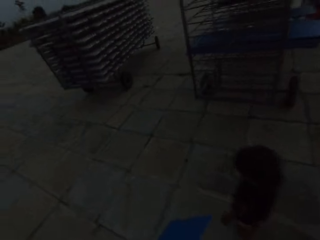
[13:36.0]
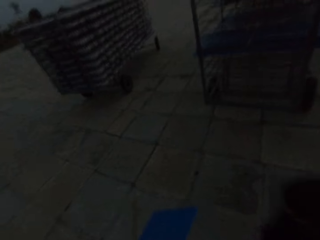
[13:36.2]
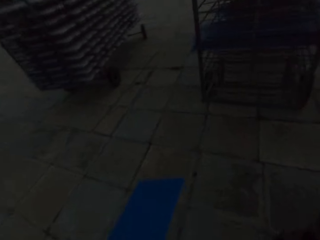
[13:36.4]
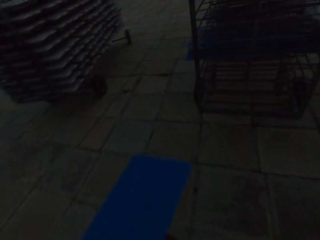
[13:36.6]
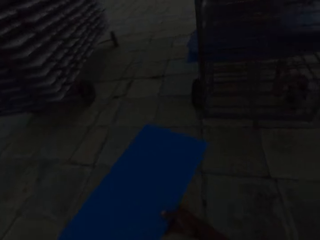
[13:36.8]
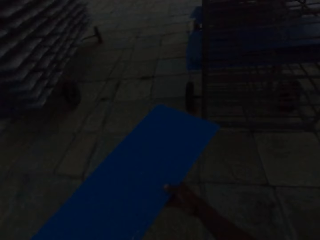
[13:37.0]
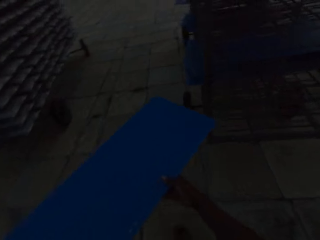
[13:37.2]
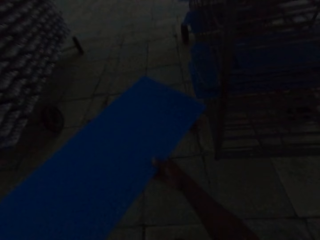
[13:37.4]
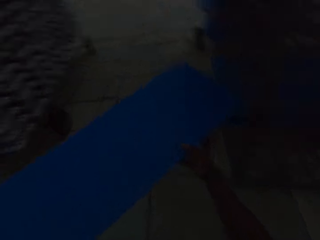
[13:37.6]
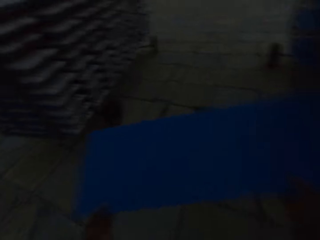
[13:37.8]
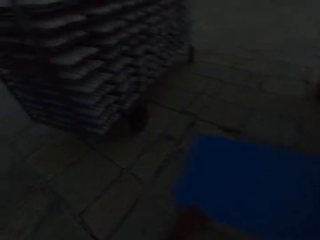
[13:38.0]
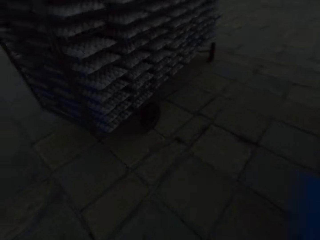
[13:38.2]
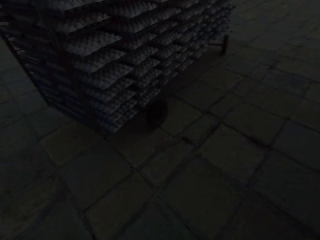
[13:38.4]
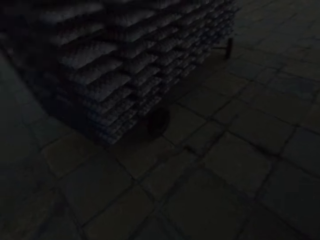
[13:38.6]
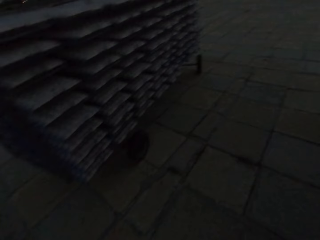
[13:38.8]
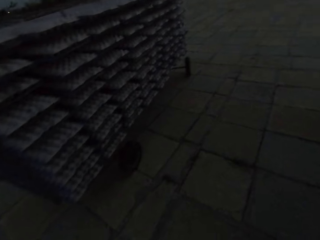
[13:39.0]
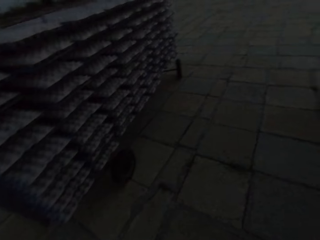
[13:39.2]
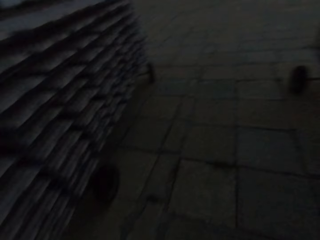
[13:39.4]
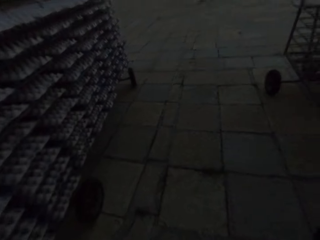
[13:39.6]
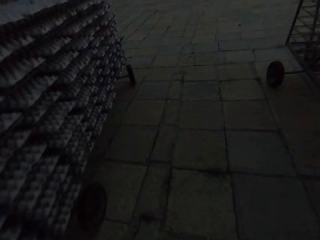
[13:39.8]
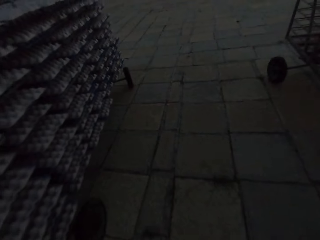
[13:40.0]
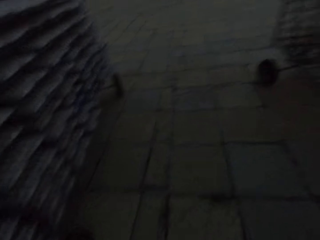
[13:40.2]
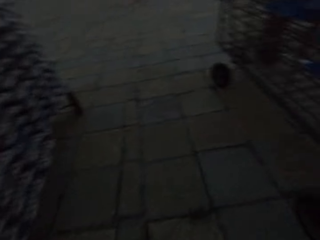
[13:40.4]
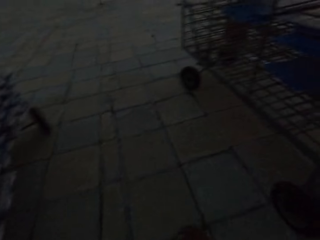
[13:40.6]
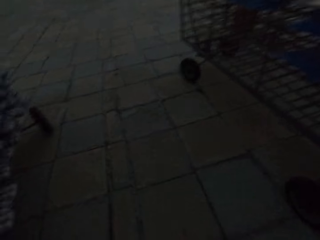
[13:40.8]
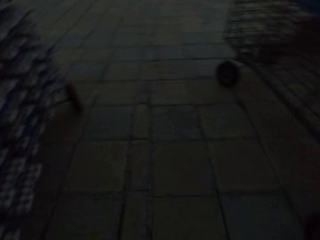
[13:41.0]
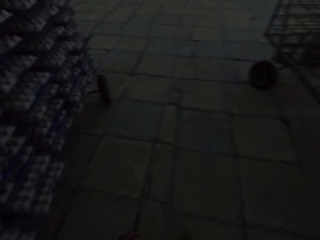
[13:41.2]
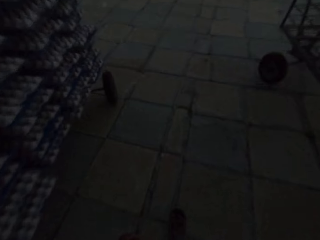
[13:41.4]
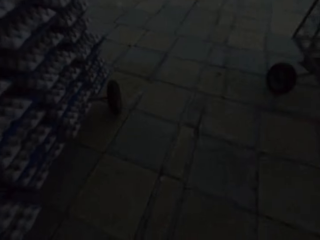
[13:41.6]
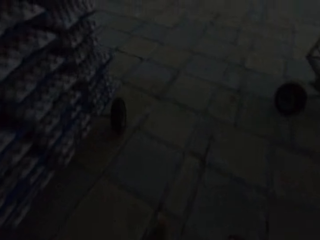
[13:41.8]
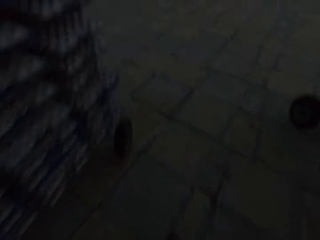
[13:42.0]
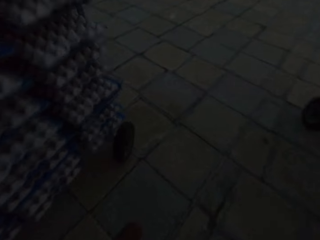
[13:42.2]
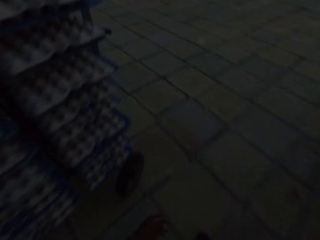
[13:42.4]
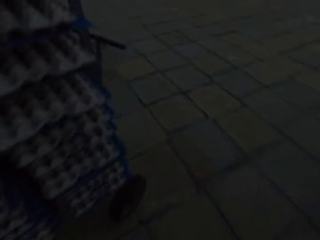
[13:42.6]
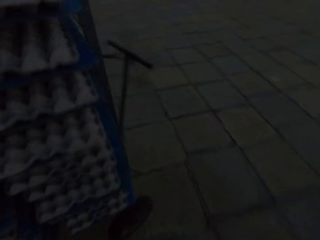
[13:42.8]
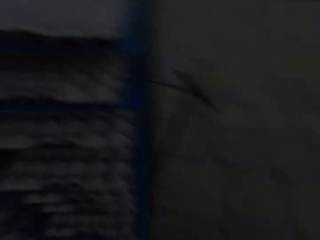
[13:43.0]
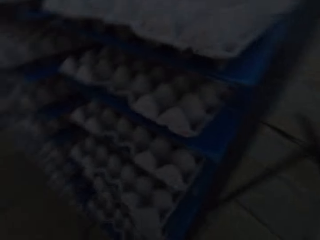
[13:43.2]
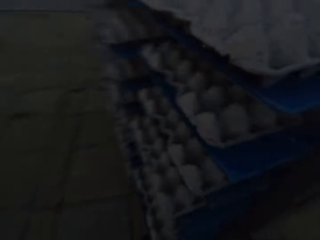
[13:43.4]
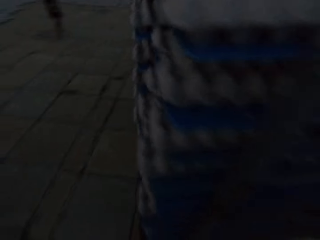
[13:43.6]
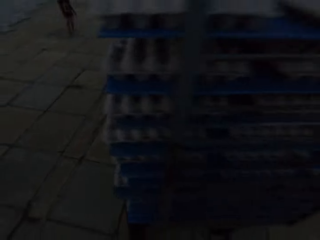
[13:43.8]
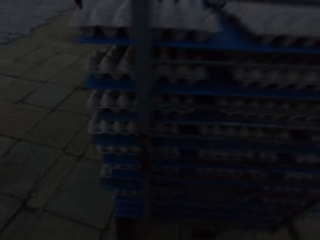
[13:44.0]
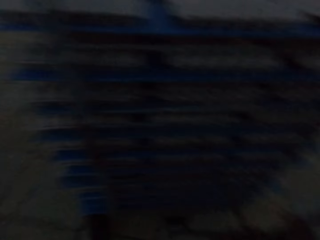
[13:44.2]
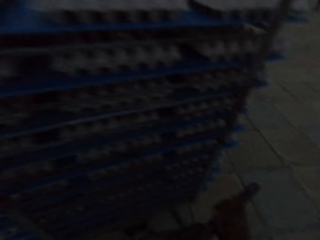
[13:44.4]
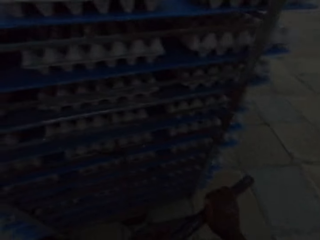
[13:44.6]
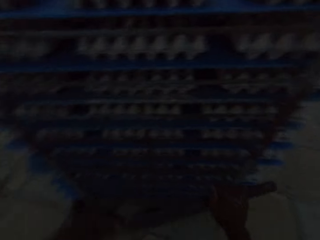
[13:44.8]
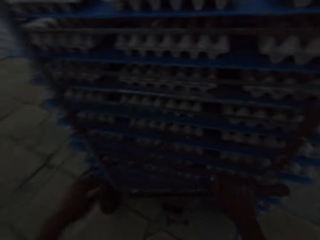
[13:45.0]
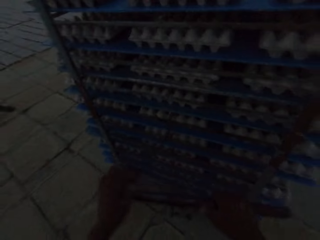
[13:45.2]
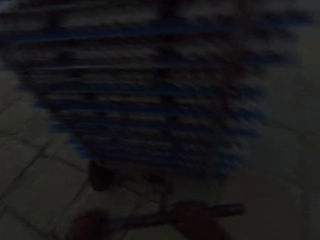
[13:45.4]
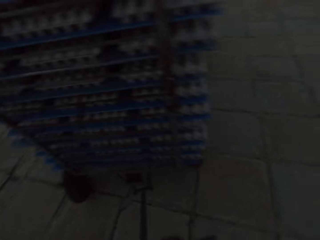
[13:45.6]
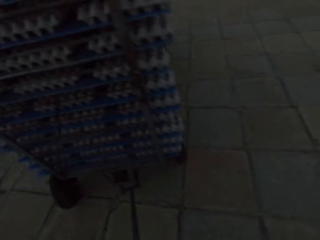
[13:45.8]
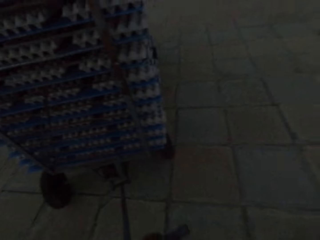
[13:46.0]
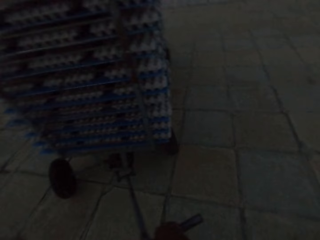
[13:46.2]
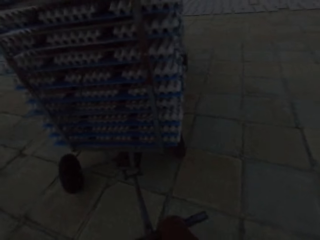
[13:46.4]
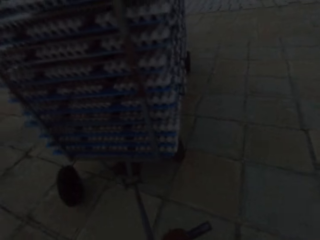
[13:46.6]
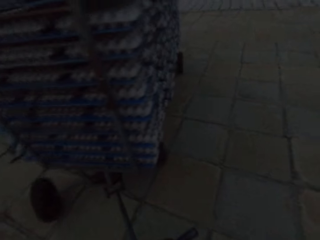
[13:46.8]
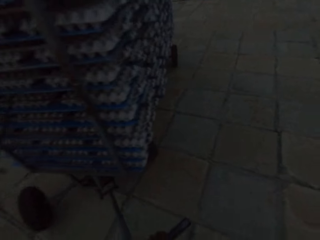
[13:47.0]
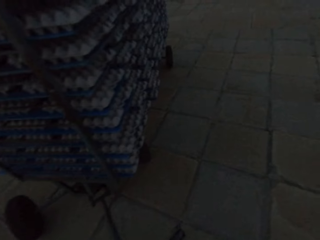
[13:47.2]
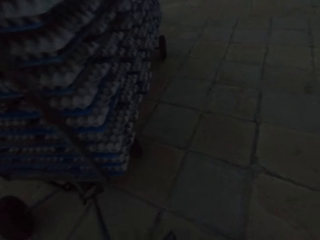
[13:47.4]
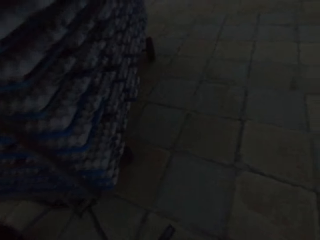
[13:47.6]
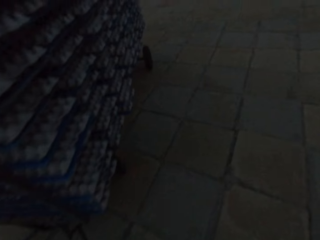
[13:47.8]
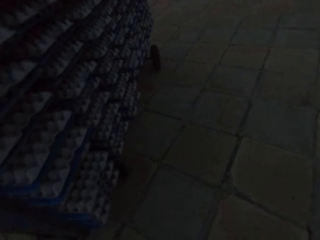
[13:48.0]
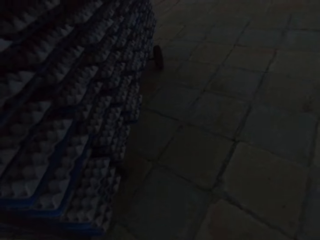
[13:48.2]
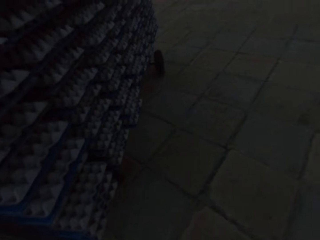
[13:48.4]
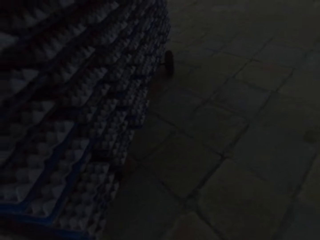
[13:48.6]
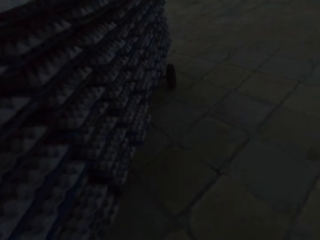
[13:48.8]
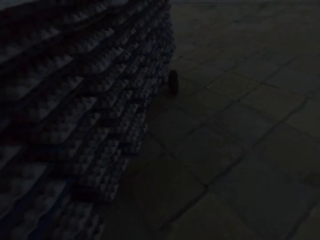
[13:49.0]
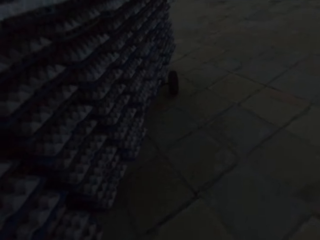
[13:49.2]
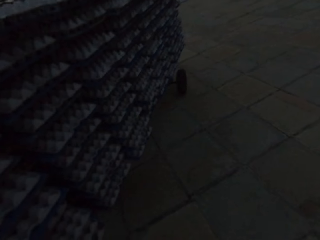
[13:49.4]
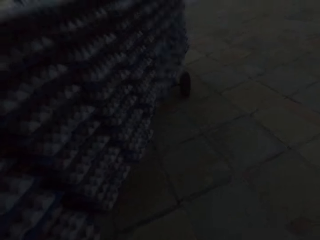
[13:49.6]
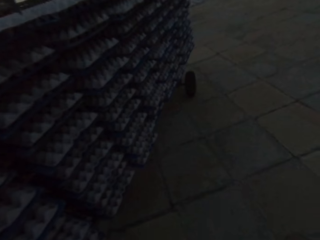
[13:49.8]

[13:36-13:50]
The camera wearer places the blue tray in his hands on the movable rack. He holds the control lever of the movable rack with his hands. He pulls the stand cart with boards.

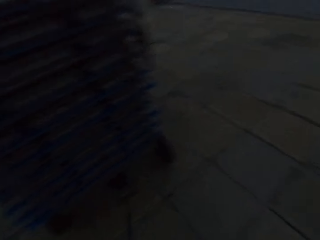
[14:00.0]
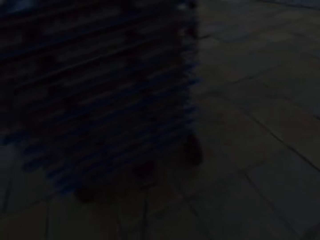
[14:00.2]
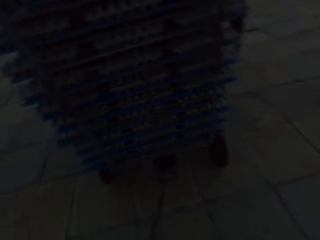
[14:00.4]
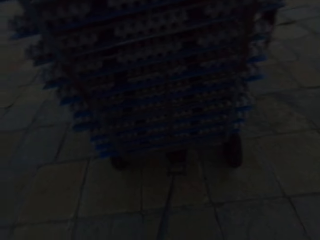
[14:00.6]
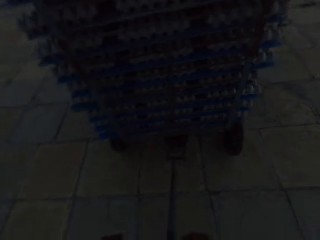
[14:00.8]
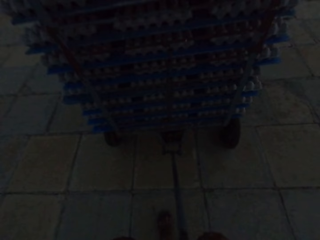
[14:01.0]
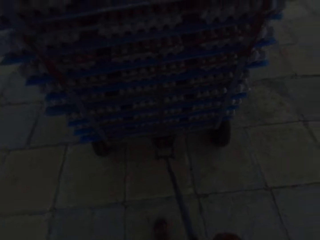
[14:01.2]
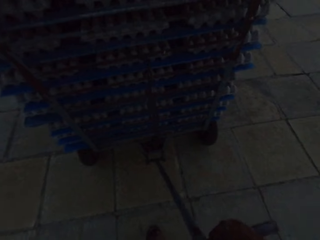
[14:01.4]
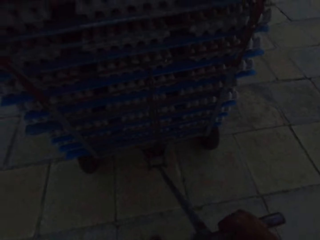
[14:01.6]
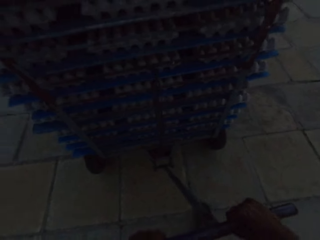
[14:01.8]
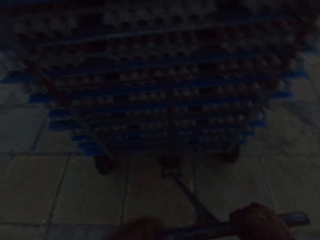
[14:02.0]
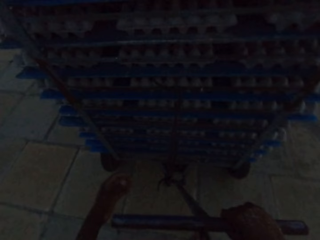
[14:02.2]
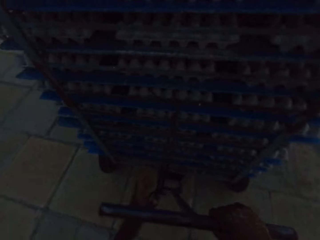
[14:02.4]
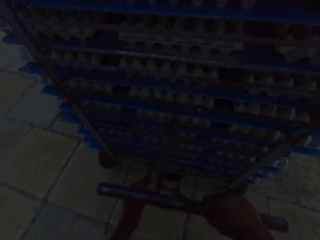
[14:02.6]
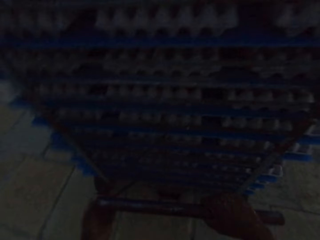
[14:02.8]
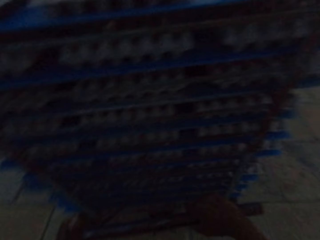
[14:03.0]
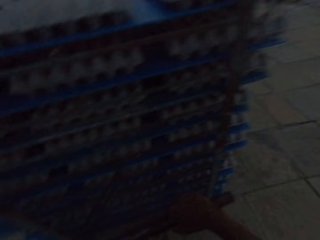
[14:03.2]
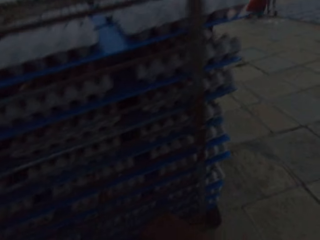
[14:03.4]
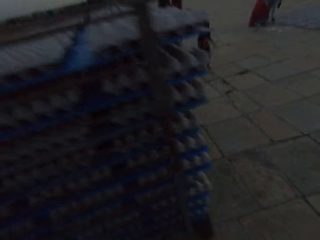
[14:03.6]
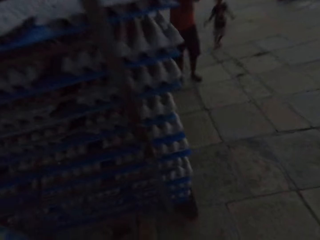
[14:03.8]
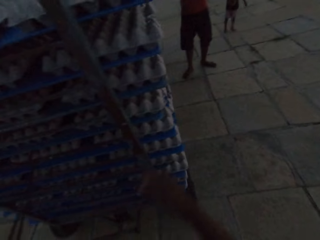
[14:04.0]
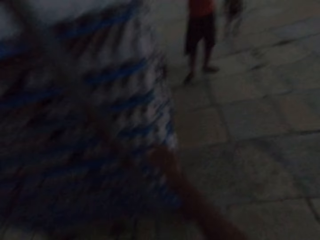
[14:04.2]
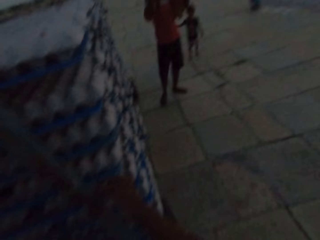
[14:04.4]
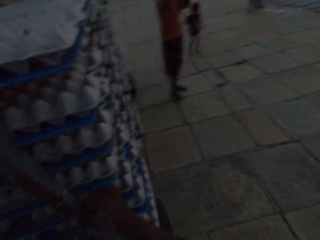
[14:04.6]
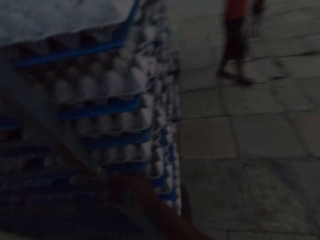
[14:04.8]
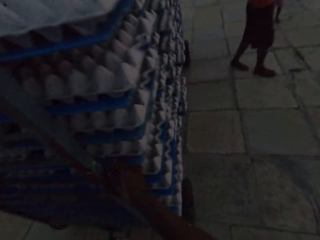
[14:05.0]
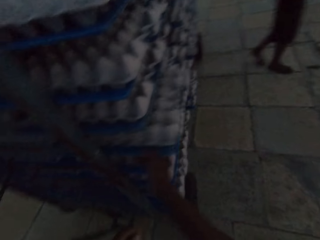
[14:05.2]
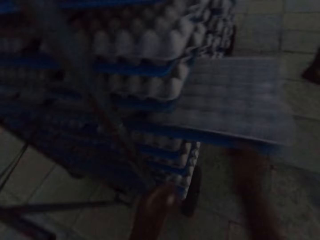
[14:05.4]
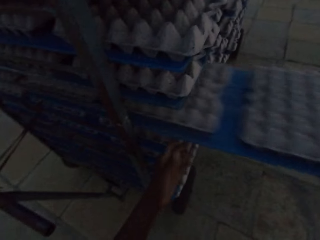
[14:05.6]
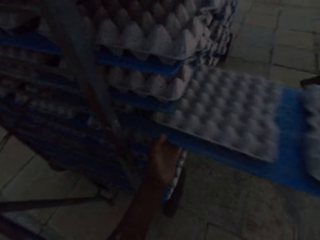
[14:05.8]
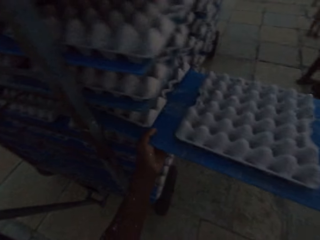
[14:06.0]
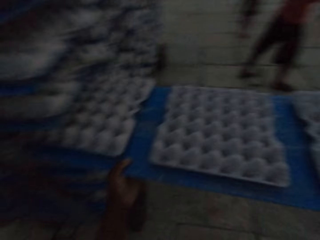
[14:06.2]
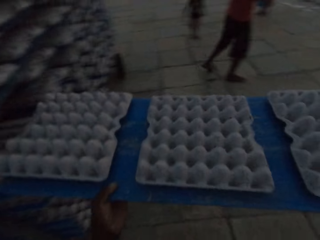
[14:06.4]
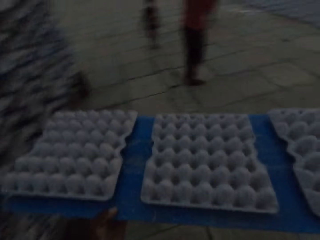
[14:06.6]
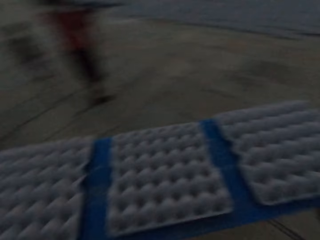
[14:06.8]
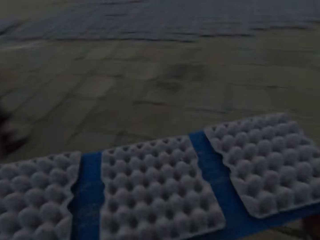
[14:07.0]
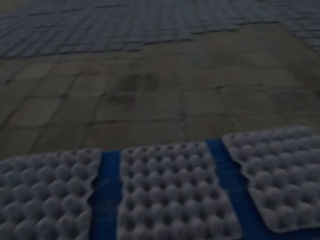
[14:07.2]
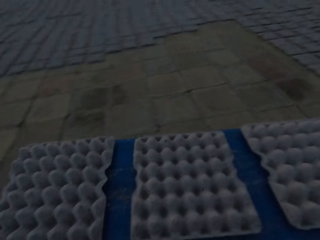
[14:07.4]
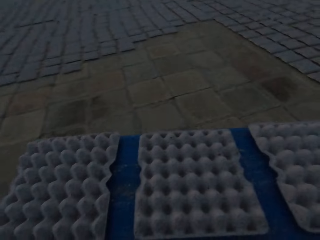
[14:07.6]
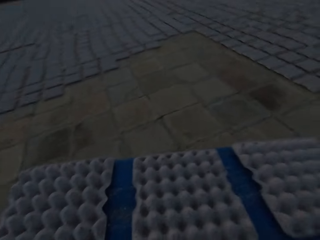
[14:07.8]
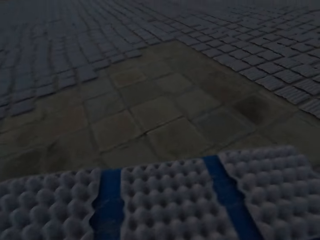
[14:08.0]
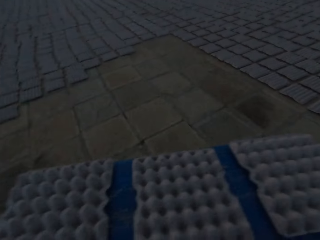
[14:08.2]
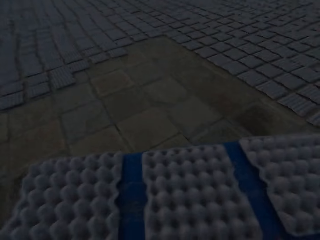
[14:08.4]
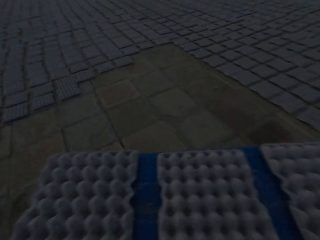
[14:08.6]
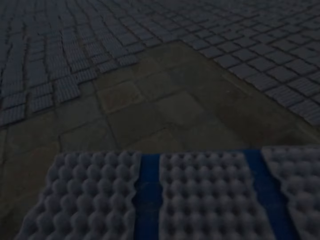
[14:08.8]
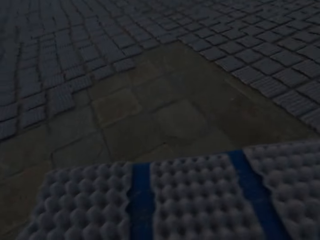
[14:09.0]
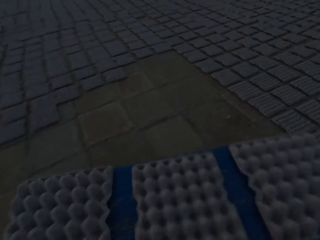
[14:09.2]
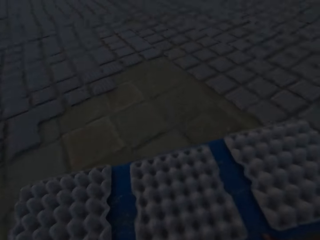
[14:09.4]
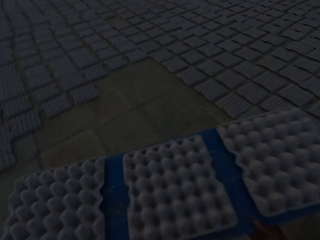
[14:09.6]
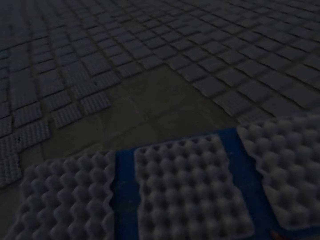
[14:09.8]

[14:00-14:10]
The camera wearer puts the metal beside the stand. He interacts with a man. He takes the board with the crates from the stand. He pulls a plastic sheet from the rack on the trolley with his right hand. He holds the plastic sheet with both hands. He walks with the board of crates. The man interacts with the camera wearer.
